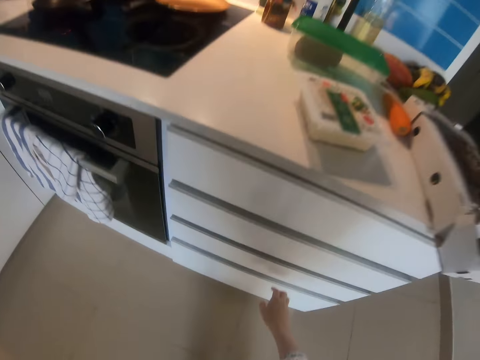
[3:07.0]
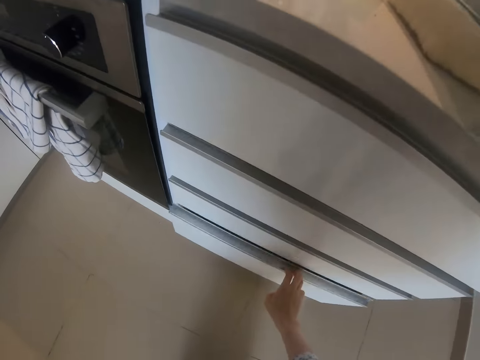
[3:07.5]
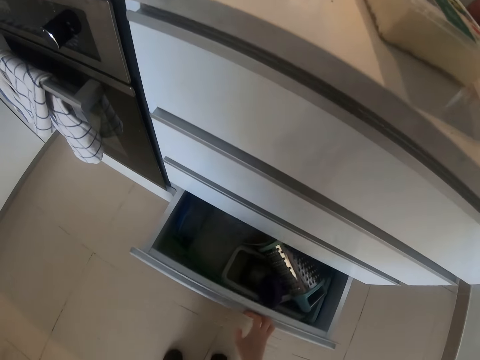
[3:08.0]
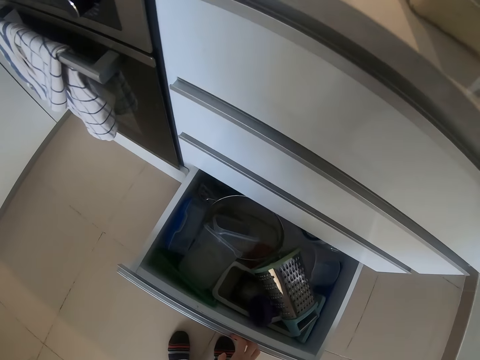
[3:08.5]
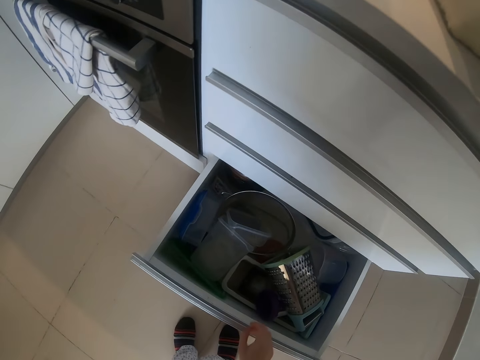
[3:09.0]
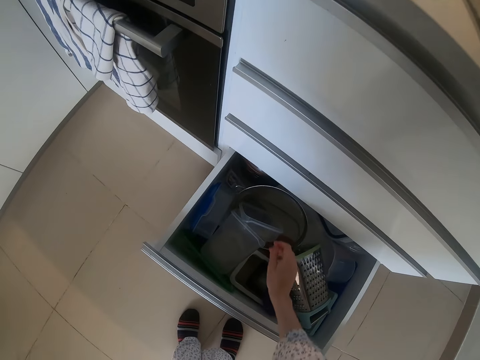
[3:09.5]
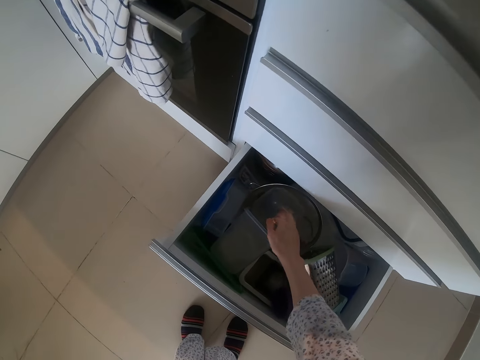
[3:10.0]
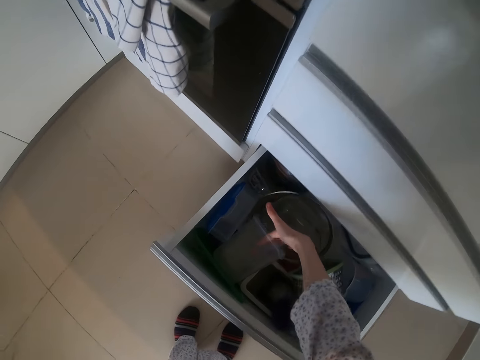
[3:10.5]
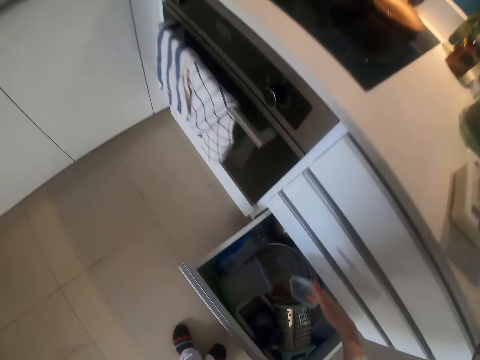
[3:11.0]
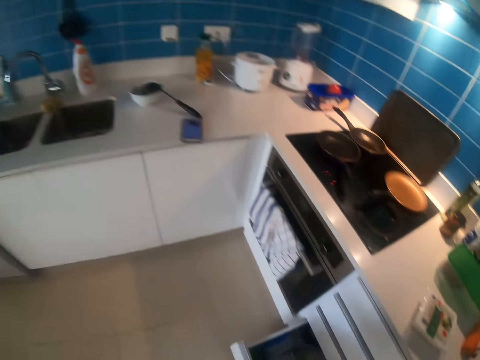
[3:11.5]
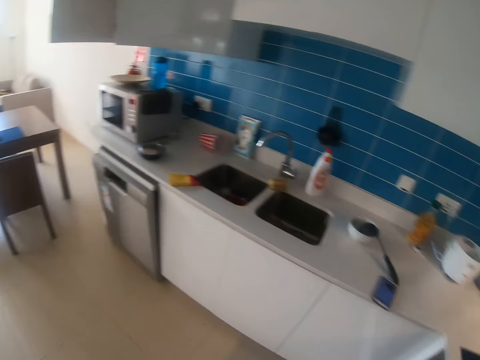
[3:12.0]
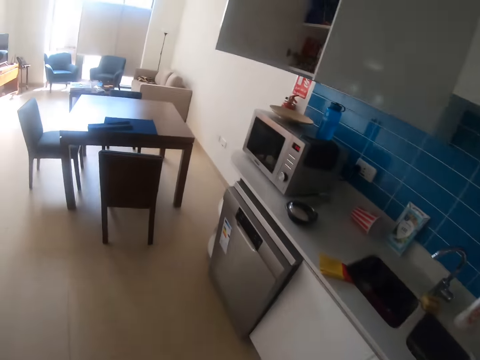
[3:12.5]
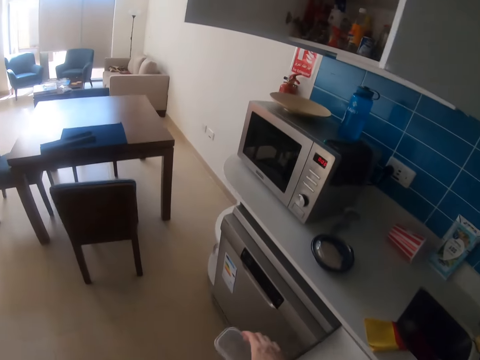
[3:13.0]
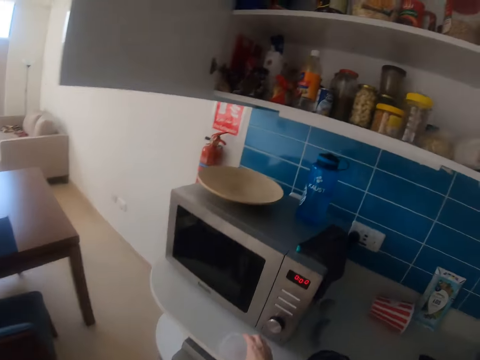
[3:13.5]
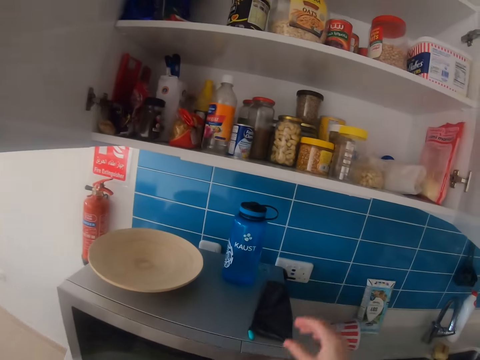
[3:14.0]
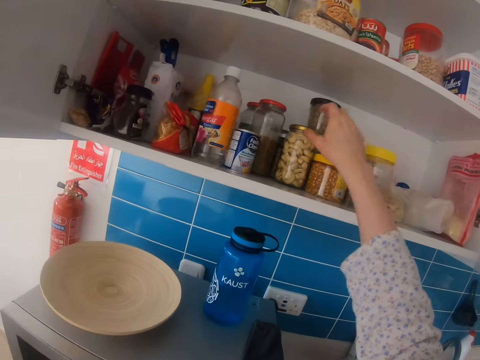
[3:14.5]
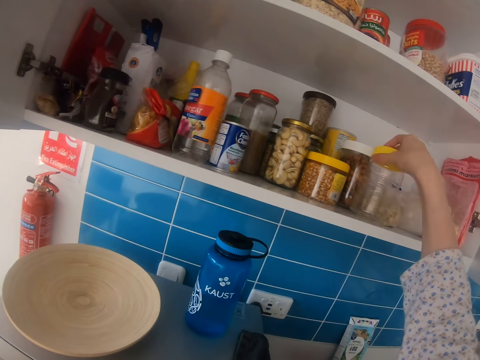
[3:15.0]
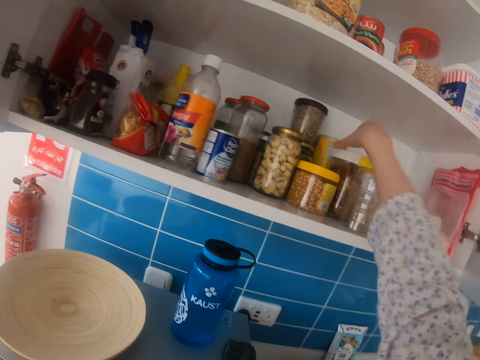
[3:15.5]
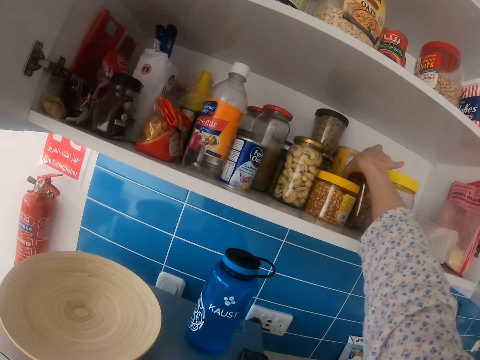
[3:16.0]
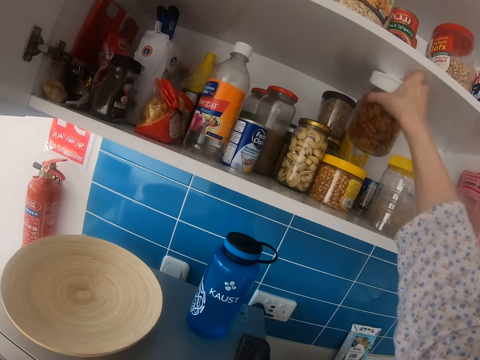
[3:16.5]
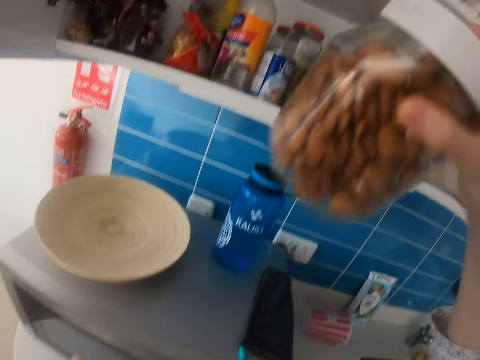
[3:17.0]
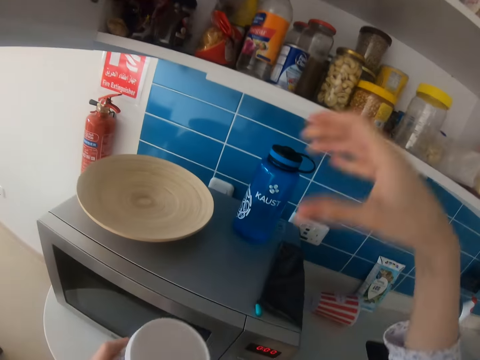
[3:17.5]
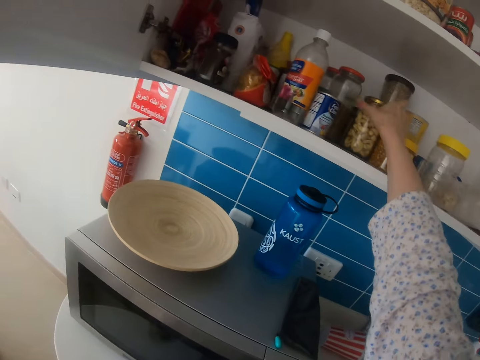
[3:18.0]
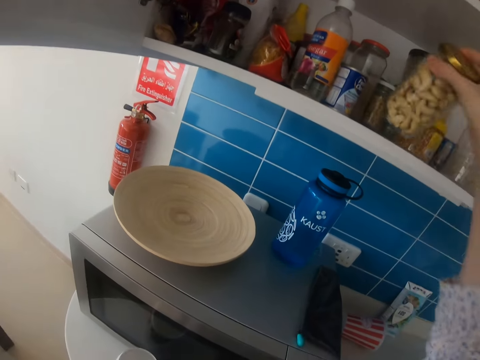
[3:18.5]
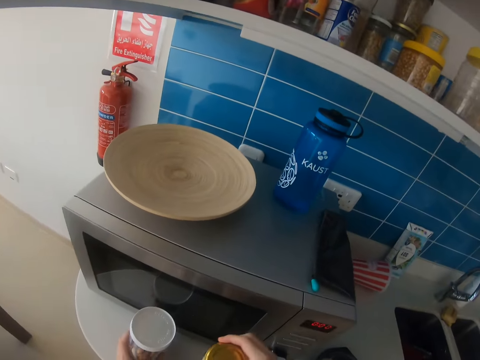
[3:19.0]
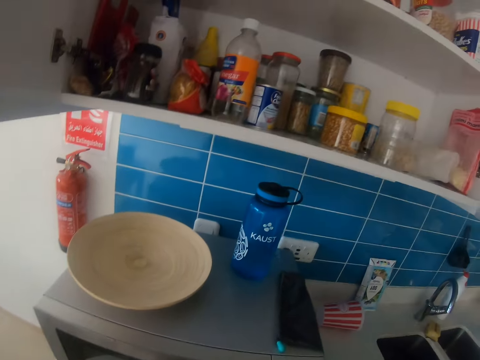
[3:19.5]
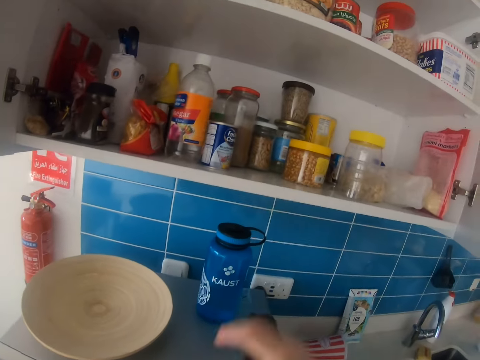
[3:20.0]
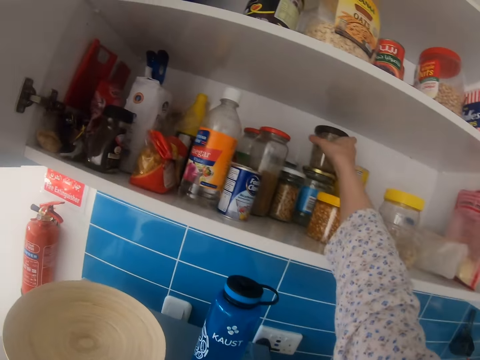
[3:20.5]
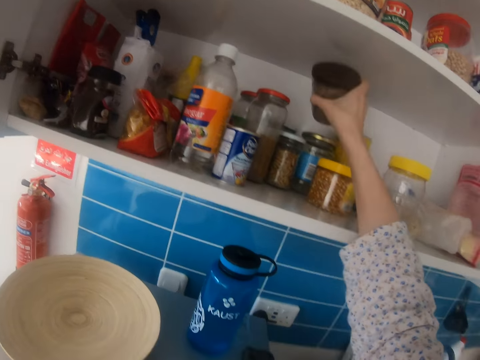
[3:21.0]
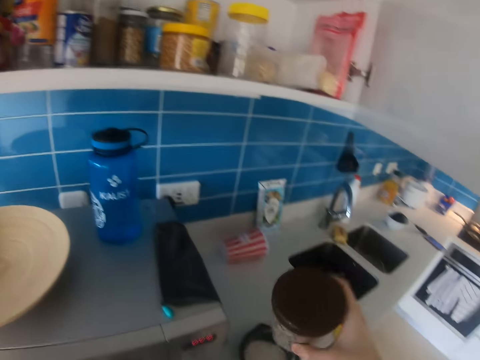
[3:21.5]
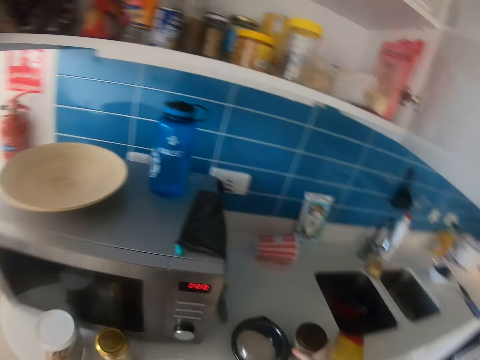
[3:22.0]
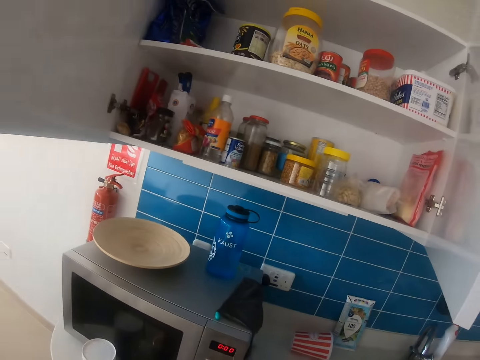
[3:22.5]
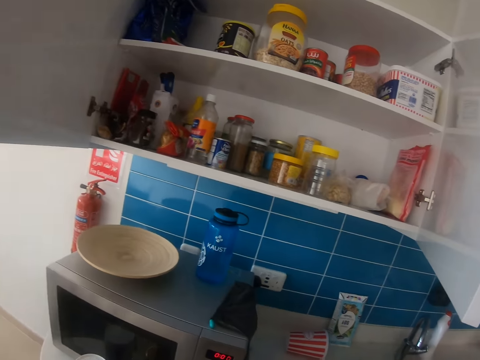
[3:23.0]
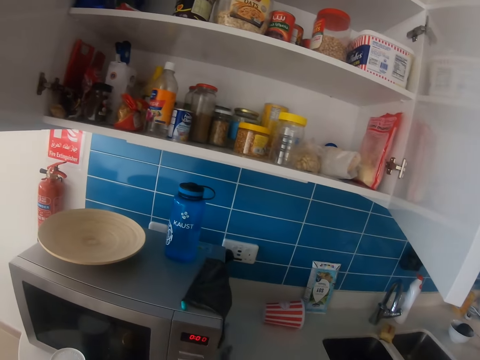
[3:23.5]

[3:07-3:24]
The camera wearer walks in the kitchen. They open a drawer. They push a dish container. They pick up a lid or dish container in the drawer. They walk in the kitchen. They put the dish container down. They touch a can. They pick up a nuts can or tins. They pick up the nuts can again. They put the nuts can down. They put the nuts can down again. They pick up a can and put the can down.

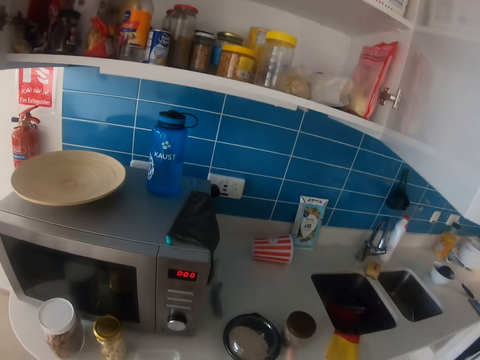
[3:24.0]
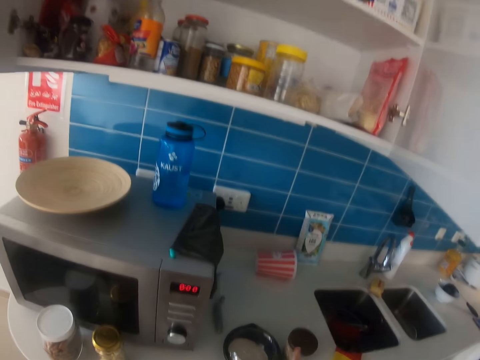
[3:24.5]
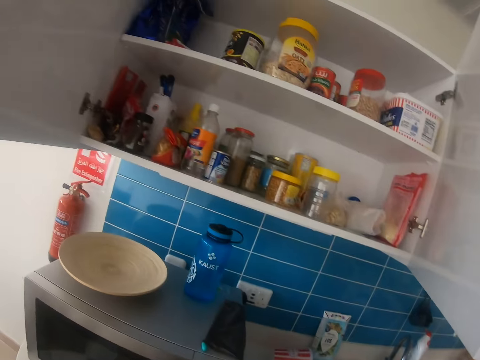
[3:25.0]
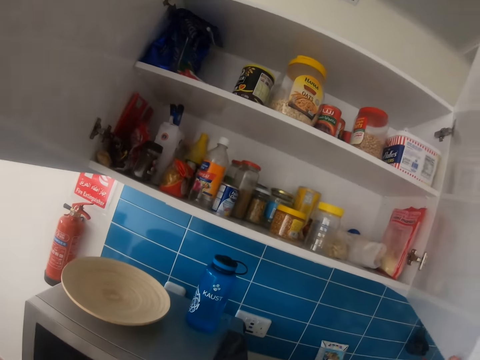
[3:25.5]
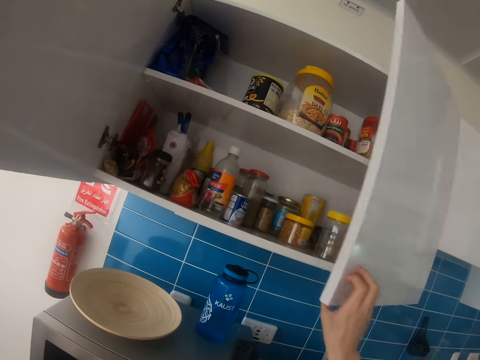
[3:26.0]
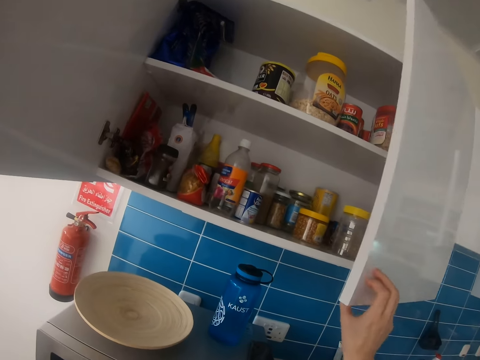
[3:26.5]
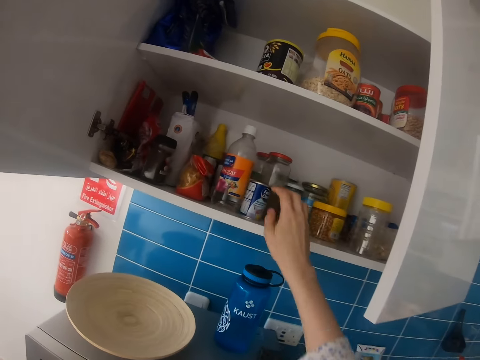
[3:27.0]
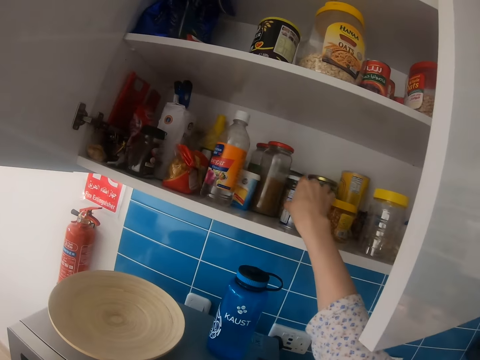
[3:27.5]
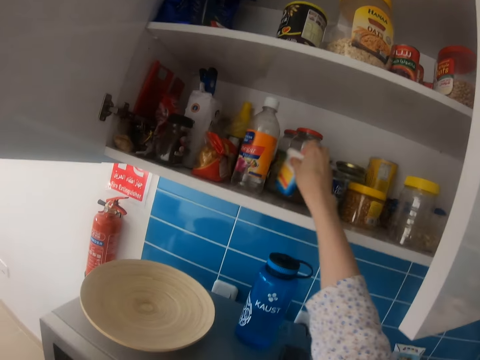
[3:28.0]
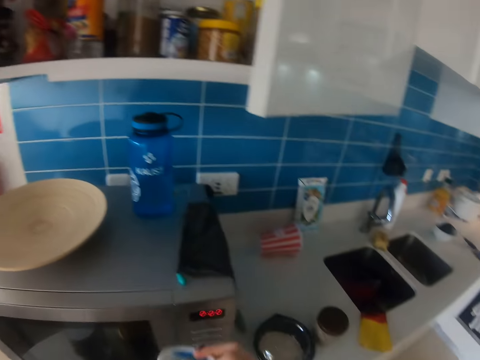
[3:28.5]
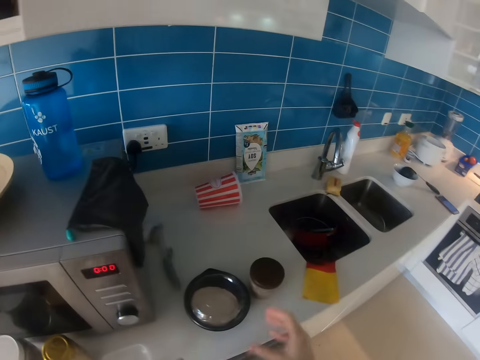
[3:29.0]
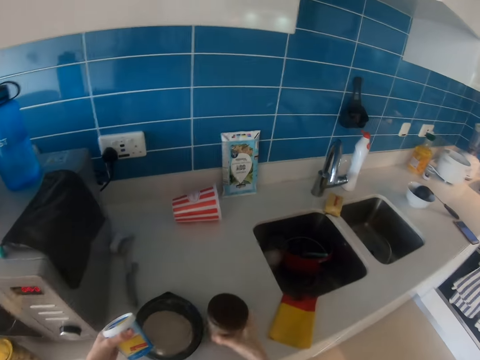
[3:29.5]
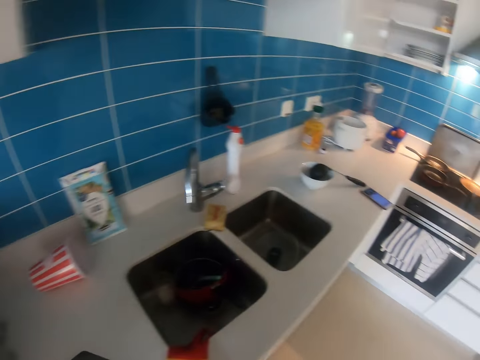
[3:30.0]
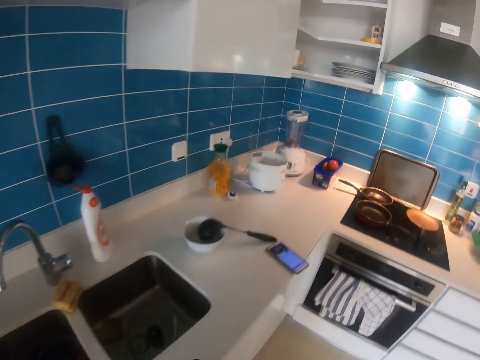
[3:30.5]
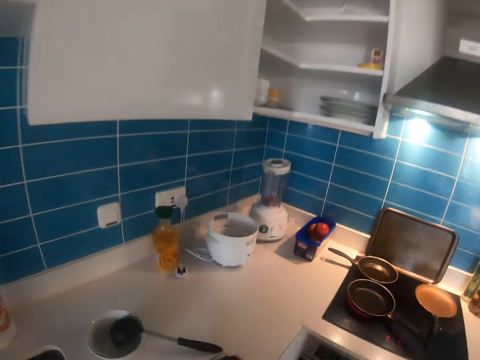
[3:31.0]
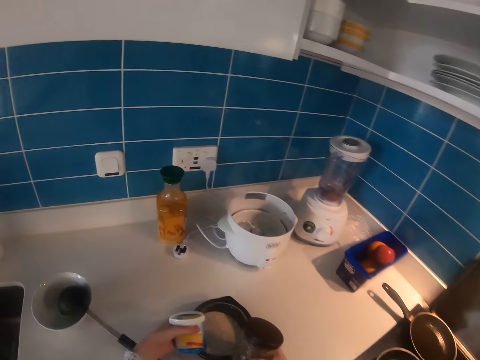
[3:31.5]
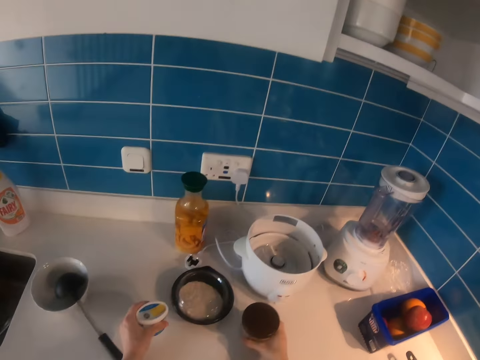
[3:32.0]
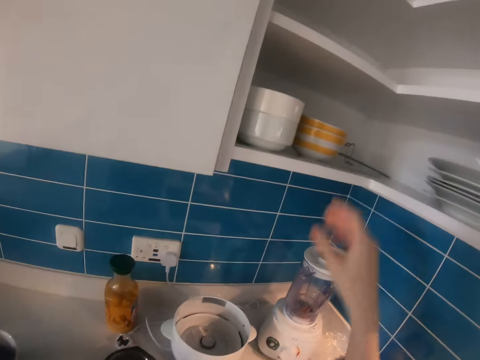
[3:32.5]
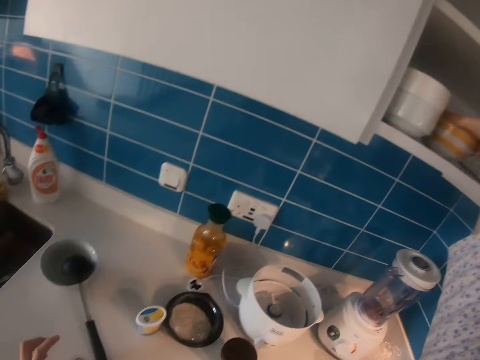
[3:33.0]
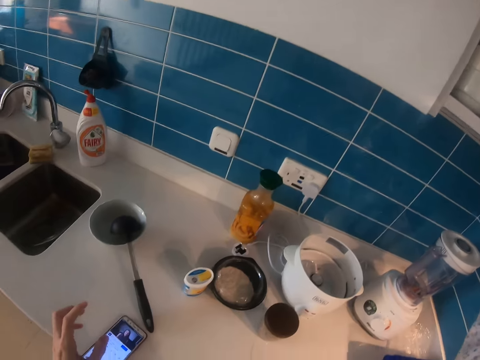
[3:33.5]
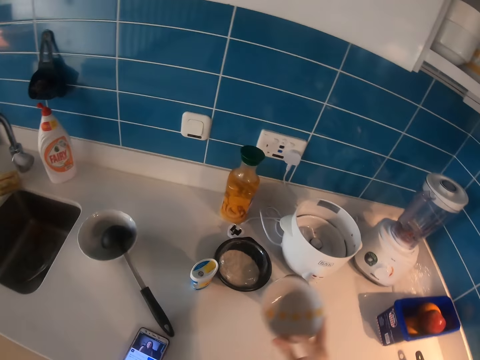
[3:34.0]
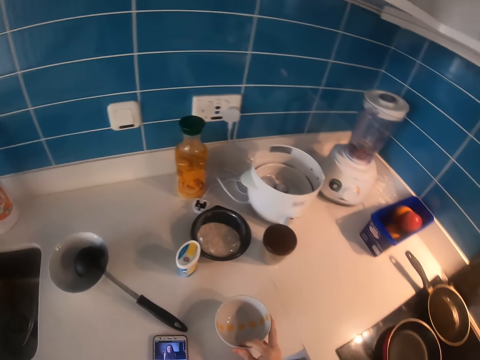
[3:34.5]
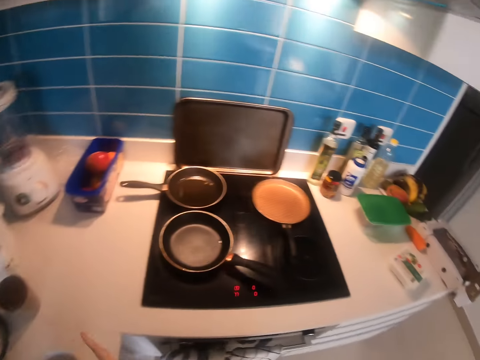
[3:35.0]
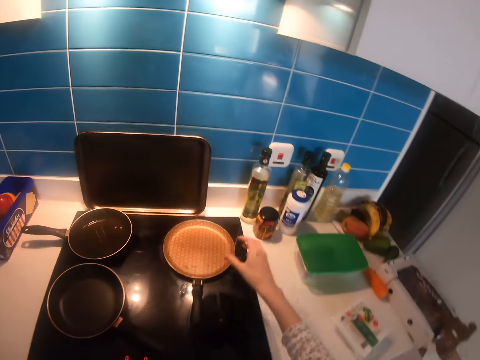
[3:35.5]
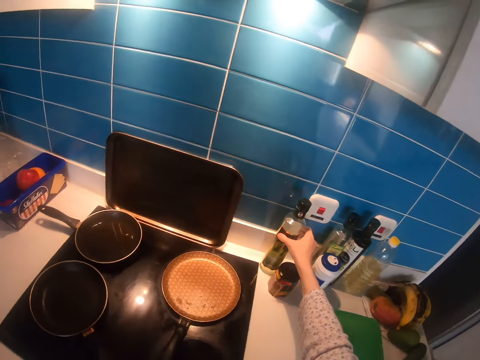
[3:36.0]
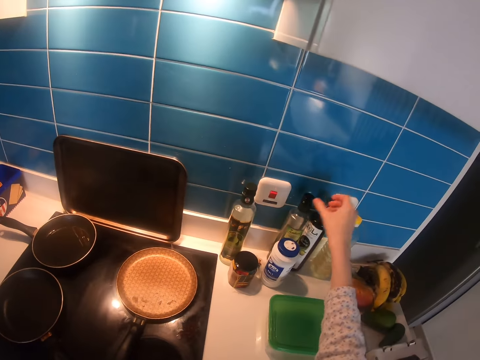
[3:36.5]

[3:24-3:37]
The camera wearer looks in the shelves. They put the tins on the counter. They push the door and push a can. They pick up a can. They pick up a bowl. They pick up a salt dish and pick up a can. They walk. They put the can down and put the salt dish down. They put the bowl on the counter. They pick up a sauce dish or bowl. They put the bowl on the counter. They touch the oil bottle.
